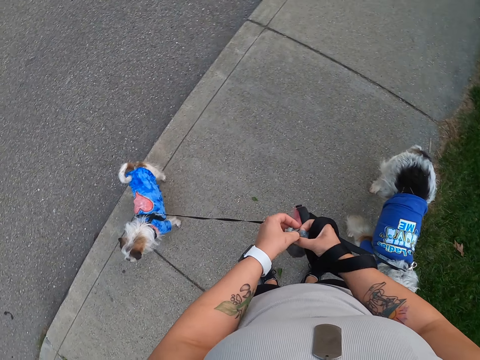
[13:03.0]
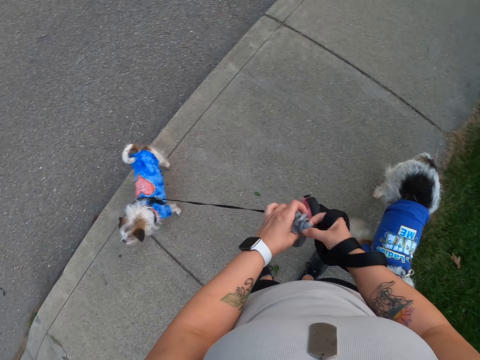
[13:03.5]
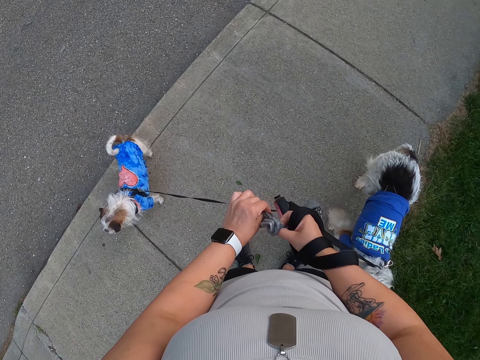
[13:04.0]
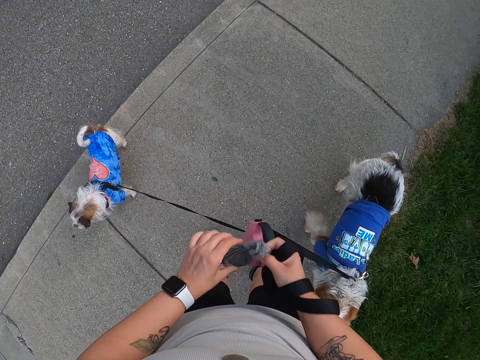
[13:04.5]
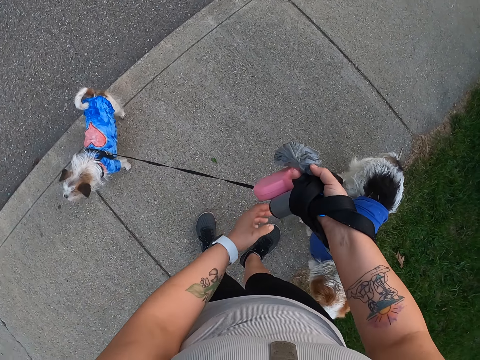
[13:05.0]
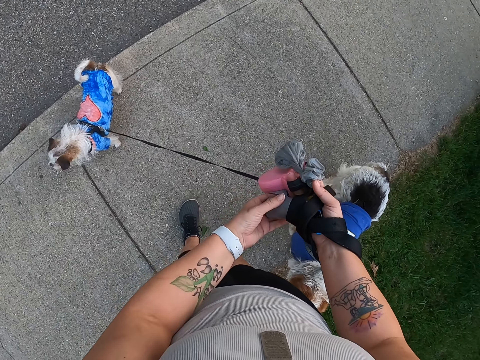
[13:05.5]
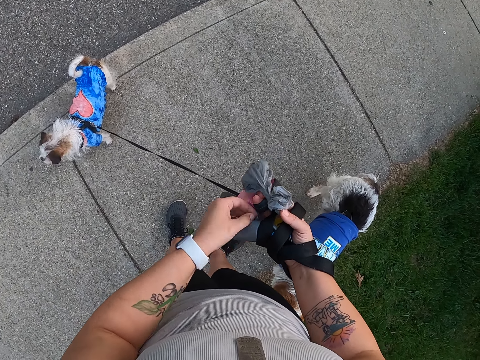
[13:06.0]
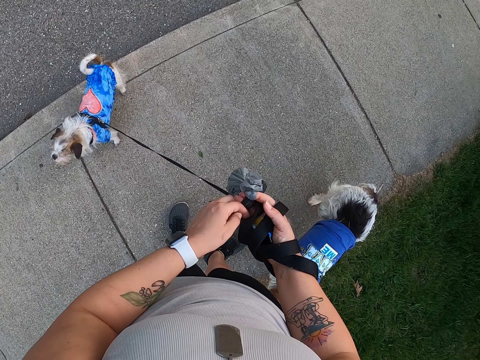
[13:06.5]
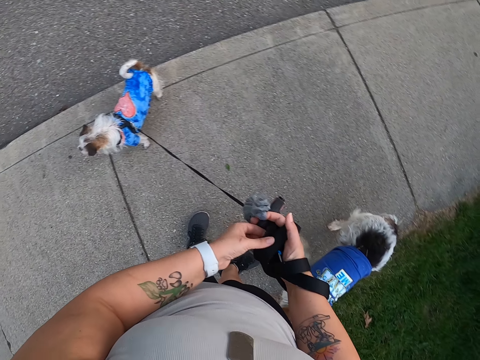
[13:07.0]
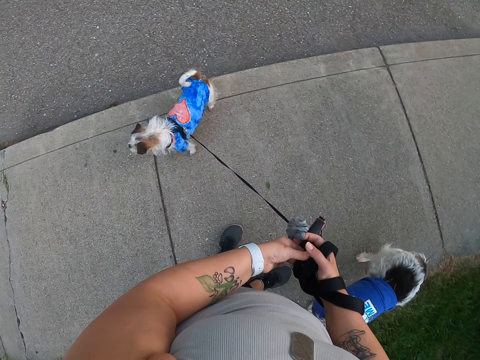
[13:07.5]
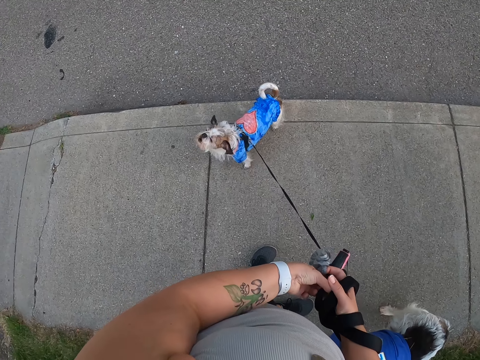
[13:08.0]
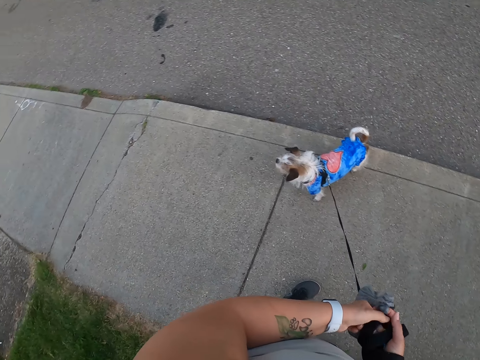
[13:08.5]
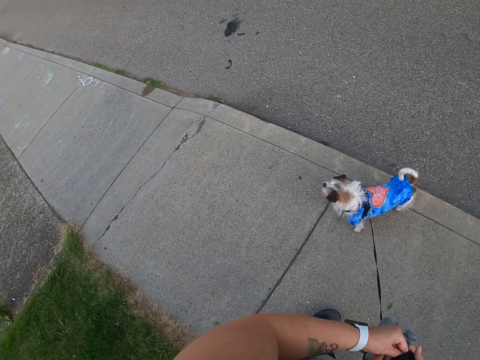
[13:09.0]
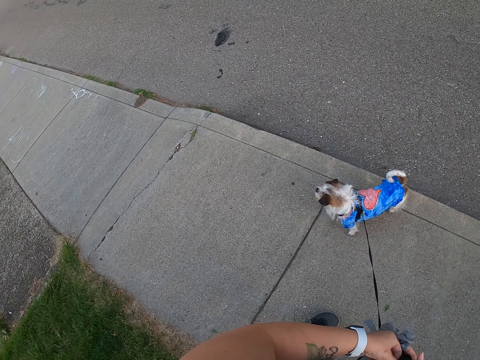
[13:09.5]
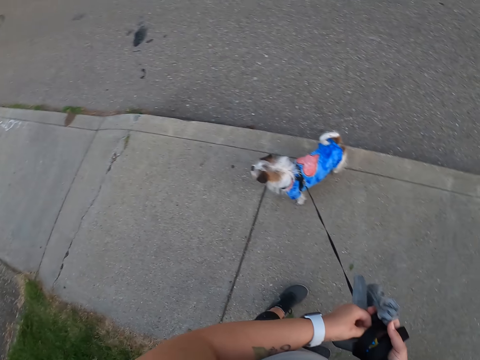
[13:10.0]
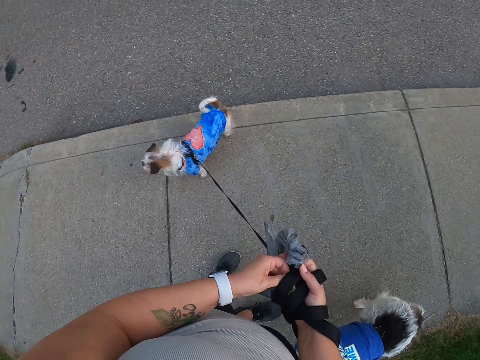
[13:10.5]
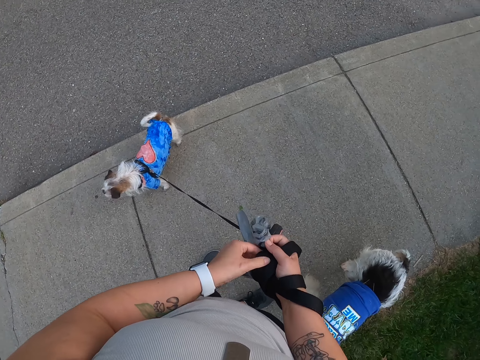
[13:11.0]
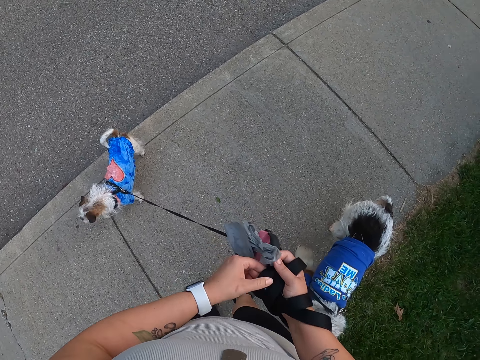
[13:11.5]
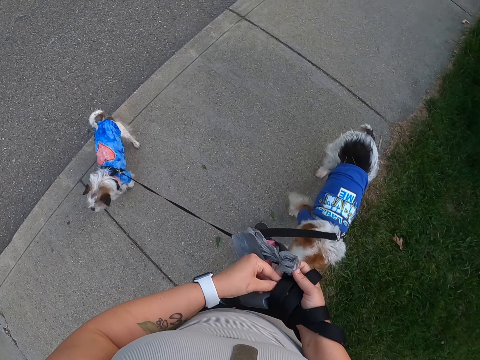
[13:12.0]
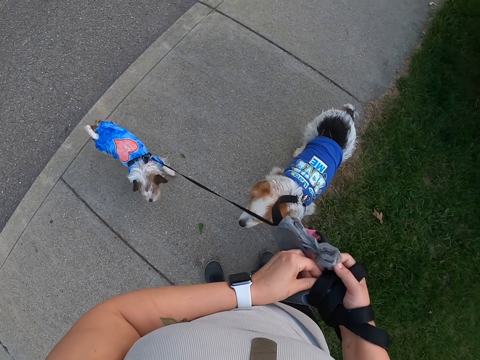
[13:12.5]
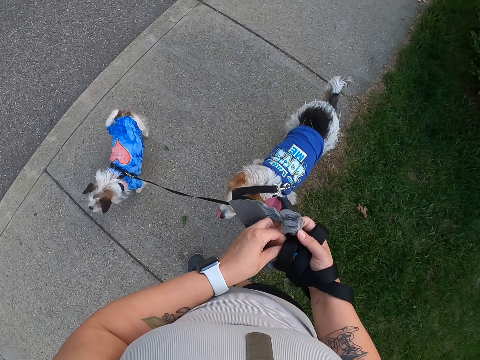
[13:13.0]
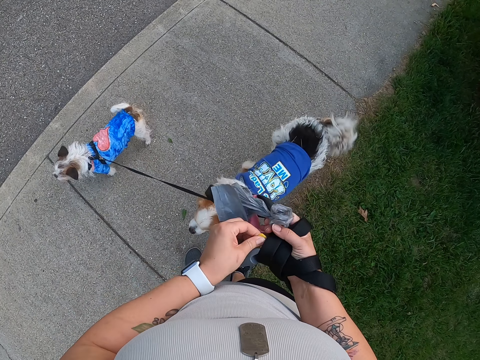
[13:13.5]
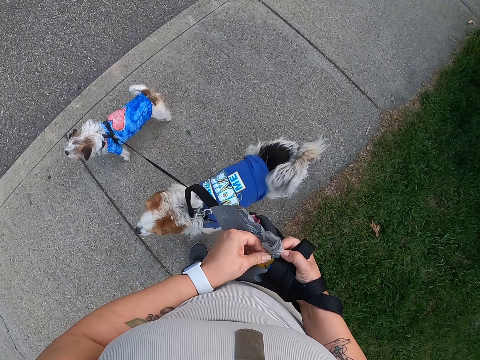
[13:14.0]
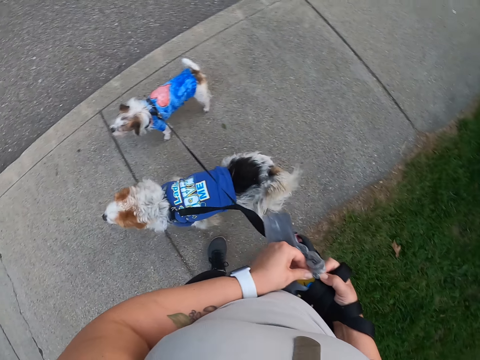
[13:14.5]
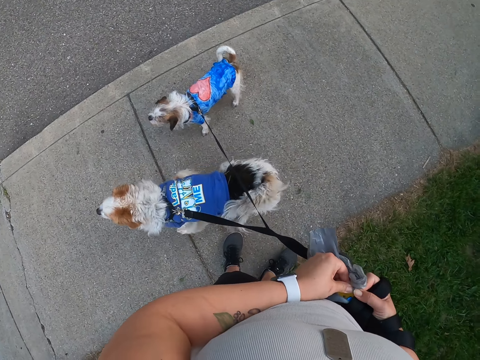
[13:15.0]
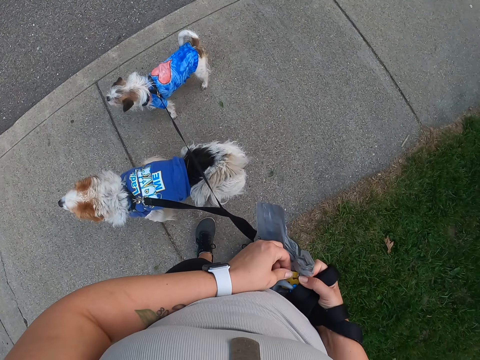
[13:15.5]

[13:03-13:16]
The camera wearer holds something. They look around.

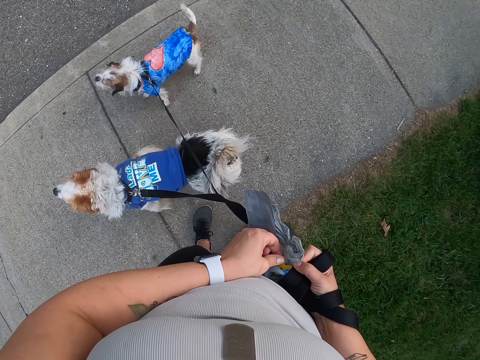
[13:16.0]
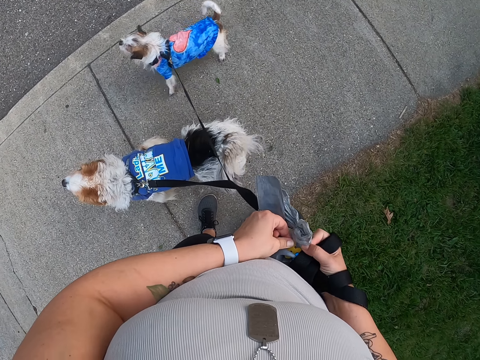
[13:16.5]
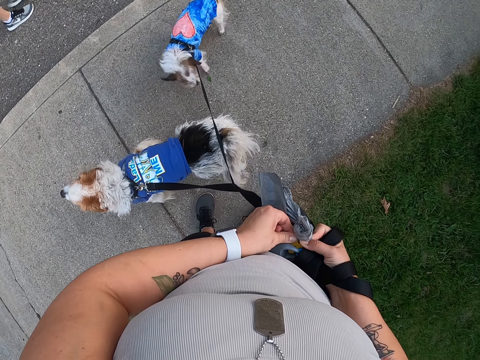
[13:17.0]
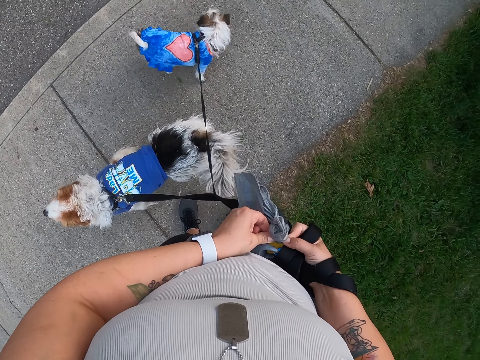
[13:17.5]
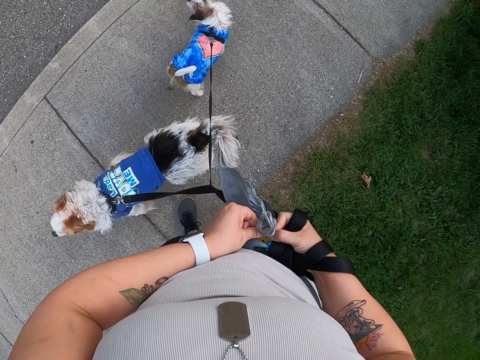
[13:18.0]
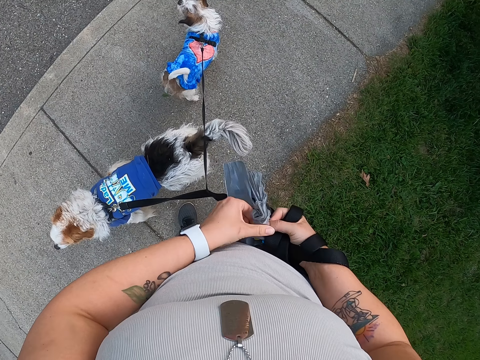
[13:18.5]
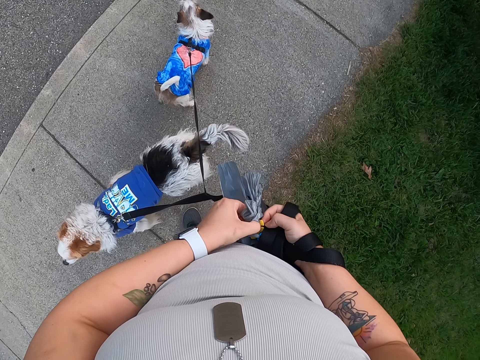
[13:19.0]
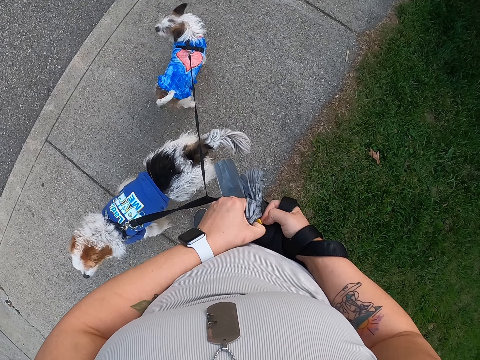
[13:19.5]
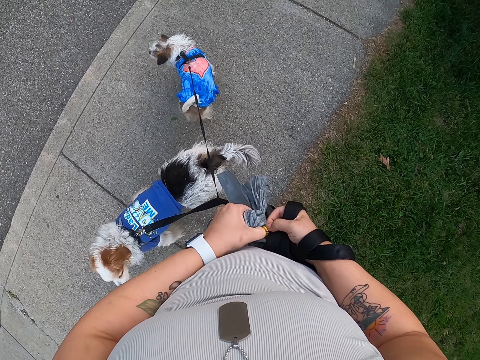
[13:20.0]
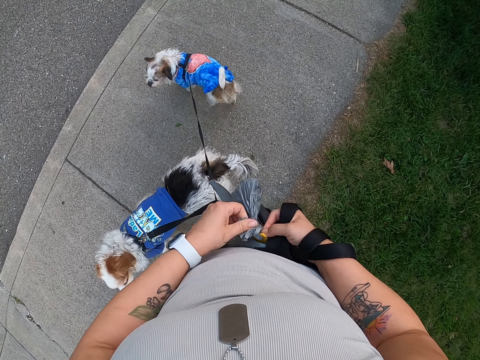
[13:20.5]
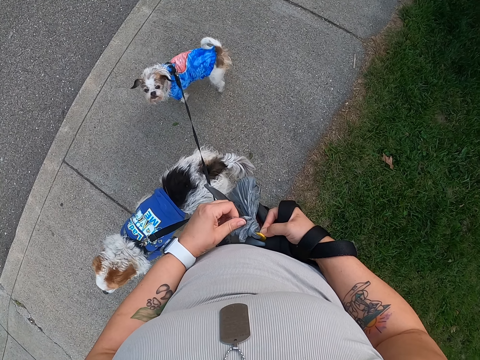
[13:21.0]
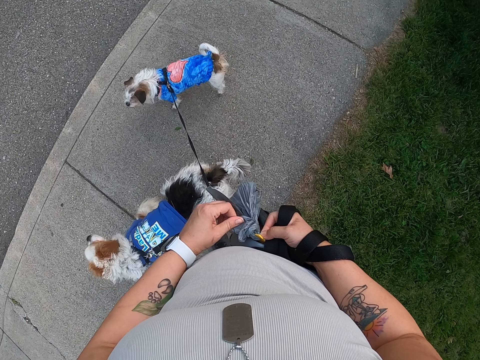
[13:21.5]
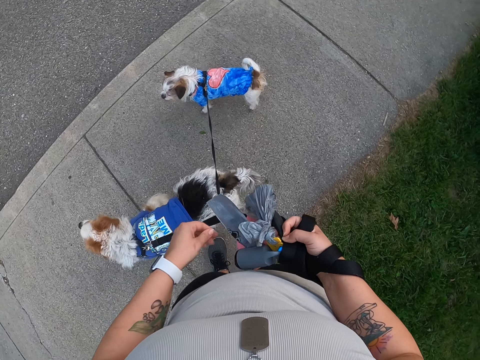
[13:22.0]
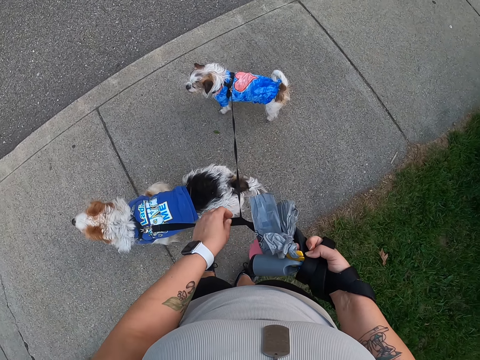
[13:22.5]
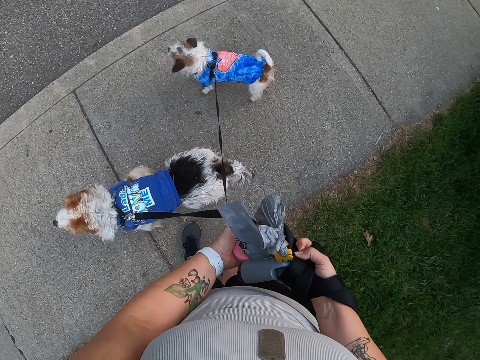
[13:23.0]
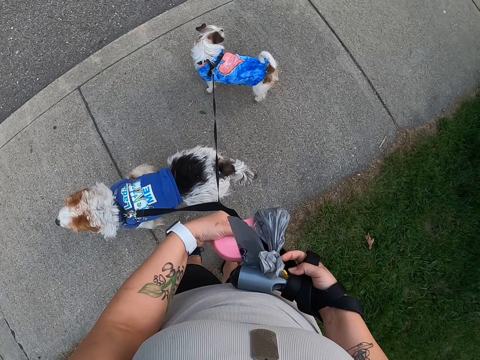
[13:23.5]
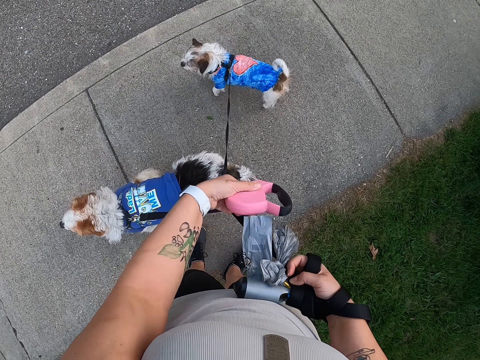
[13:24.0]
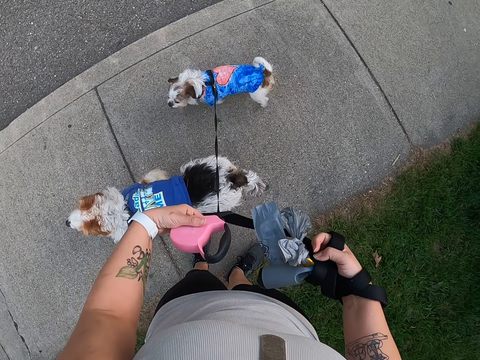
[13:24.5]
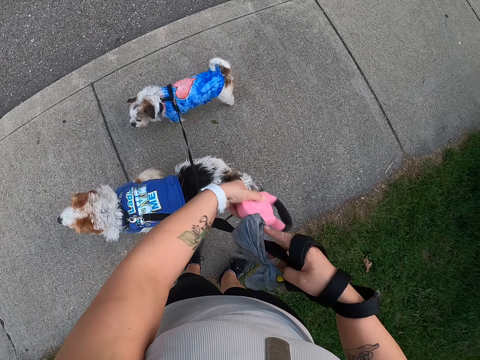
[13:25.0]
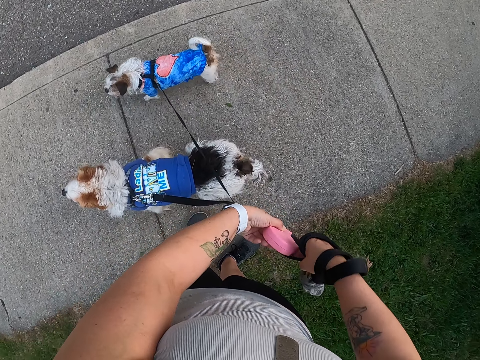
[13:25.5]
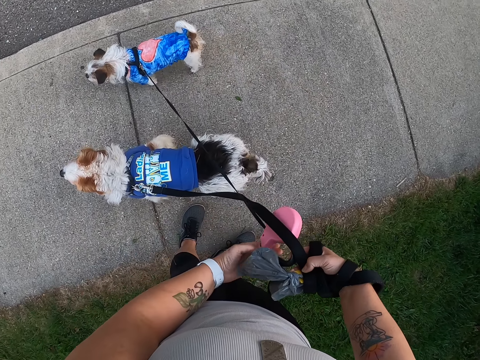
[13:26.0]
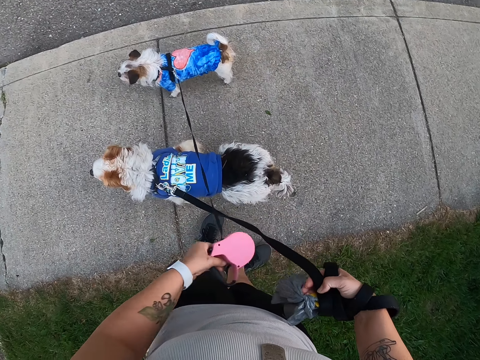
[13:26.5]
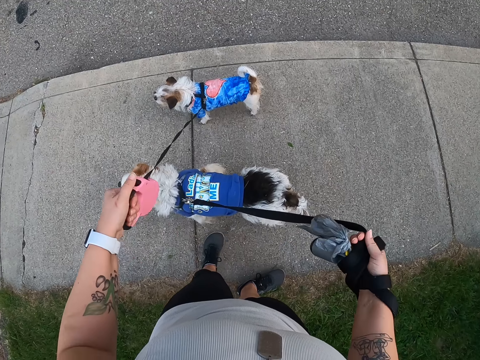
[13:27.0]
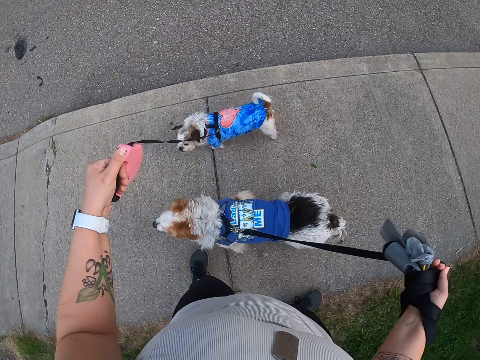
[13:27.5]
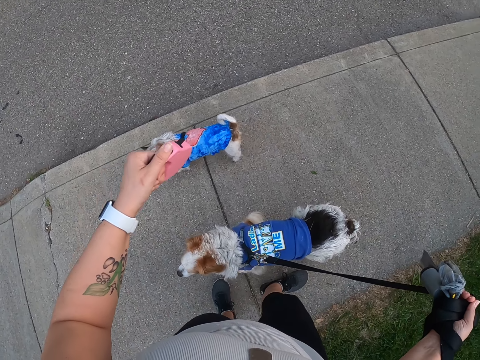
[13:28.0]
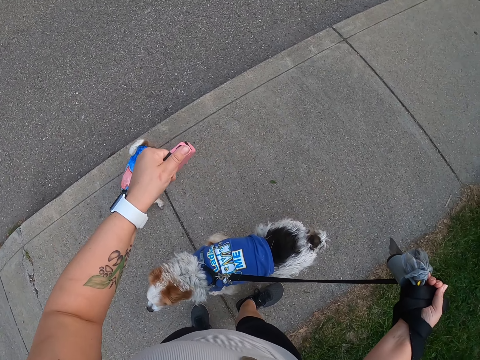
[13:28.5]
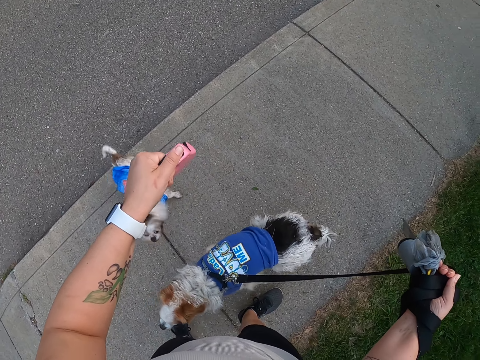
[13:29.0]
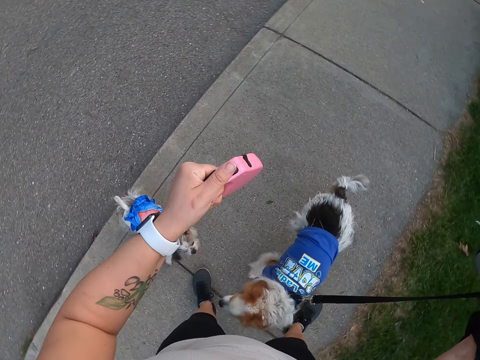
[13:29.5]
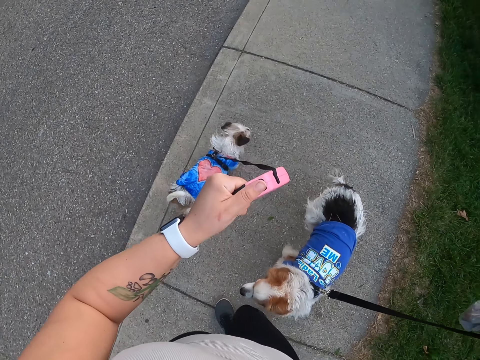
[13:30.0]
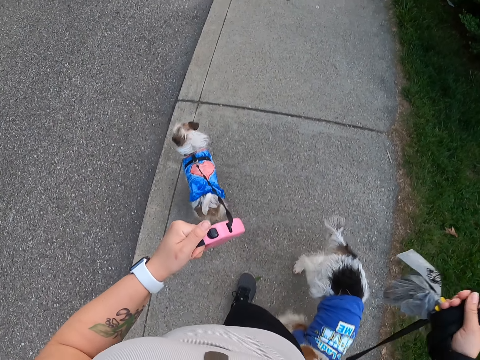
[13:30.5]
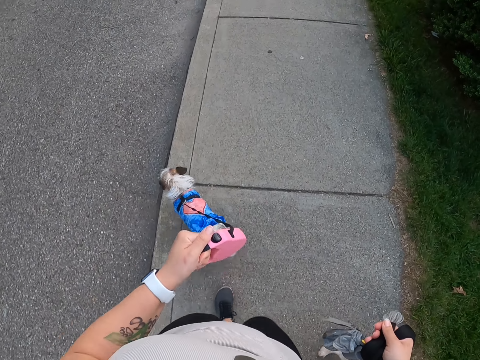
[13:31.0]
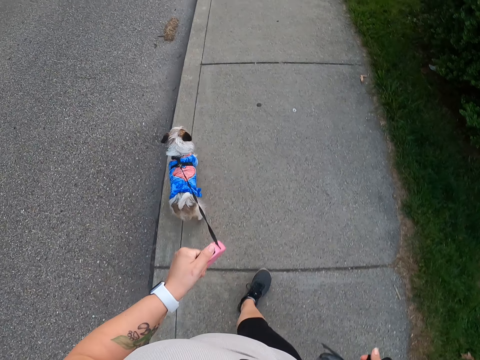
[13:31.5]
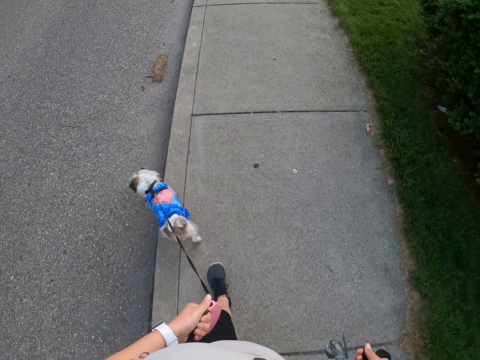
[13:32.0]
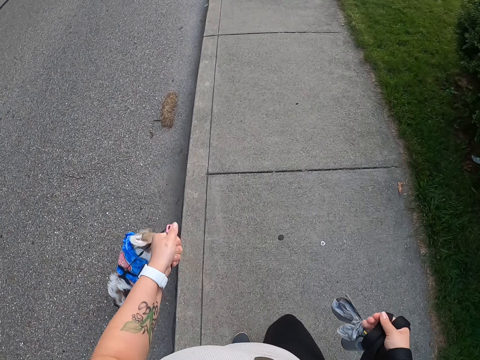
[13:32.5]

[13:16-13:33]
The camera wearer hangs the paper on a hook. They switch the leash housing to the other hand. They untangle the leash. They hold the leashes with both hands. They walk the dogs on the path.
